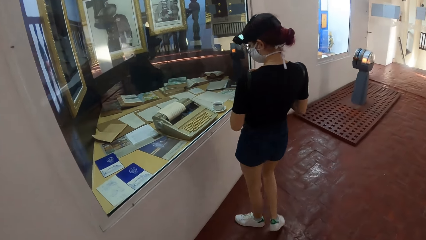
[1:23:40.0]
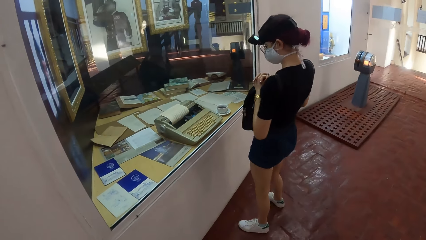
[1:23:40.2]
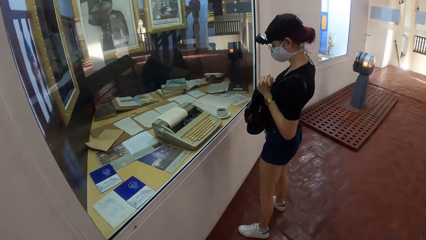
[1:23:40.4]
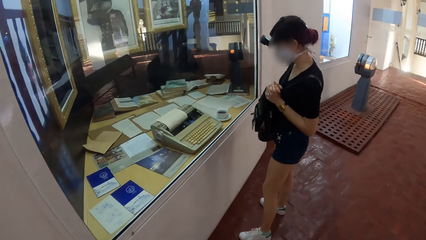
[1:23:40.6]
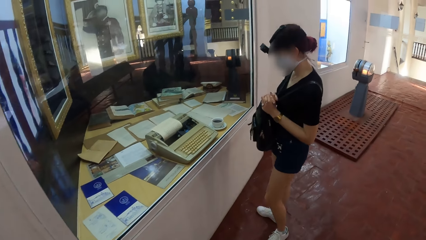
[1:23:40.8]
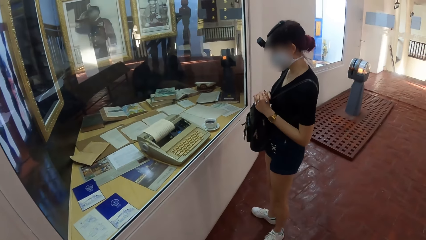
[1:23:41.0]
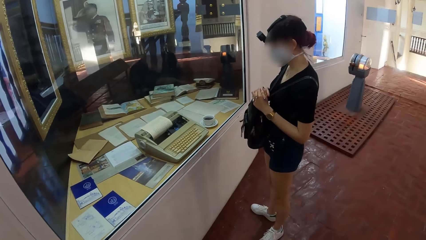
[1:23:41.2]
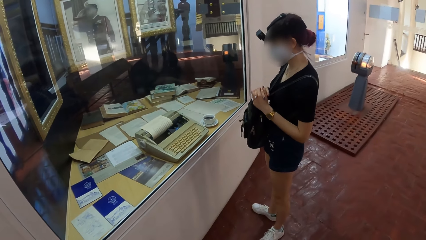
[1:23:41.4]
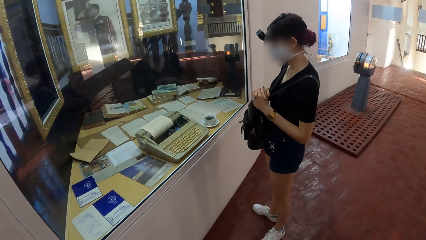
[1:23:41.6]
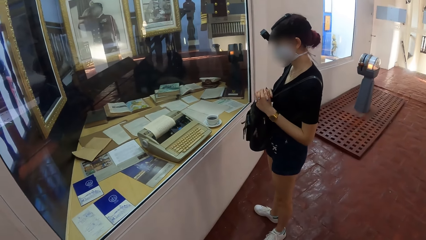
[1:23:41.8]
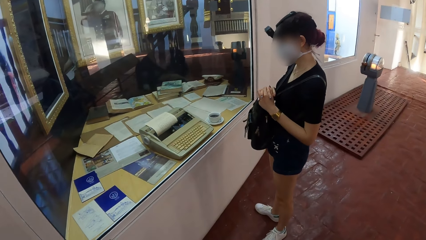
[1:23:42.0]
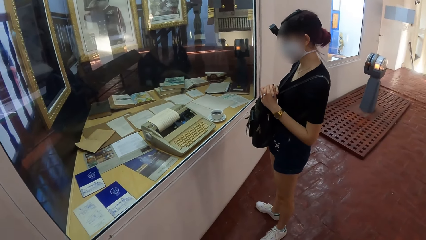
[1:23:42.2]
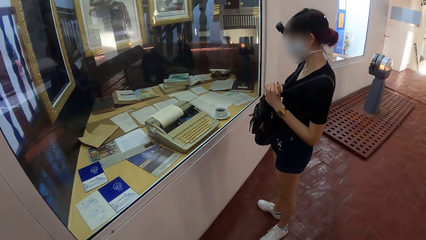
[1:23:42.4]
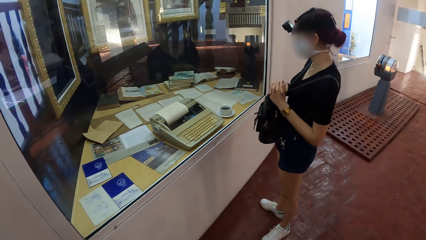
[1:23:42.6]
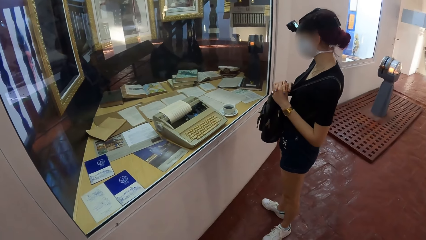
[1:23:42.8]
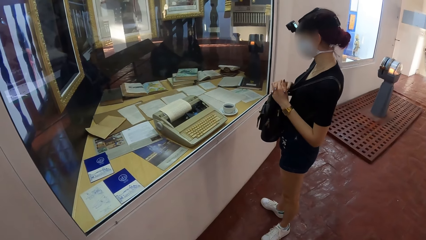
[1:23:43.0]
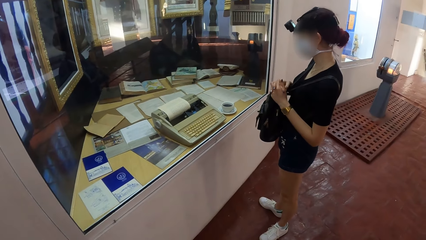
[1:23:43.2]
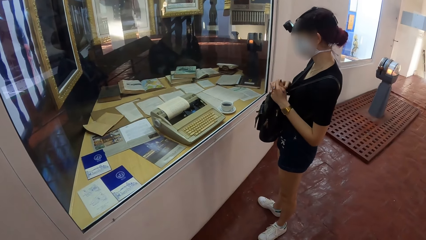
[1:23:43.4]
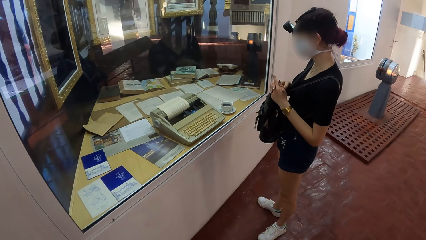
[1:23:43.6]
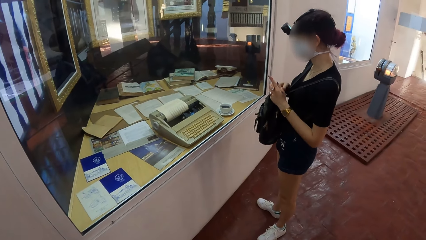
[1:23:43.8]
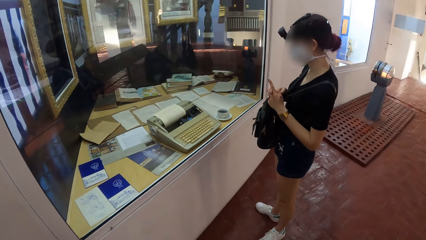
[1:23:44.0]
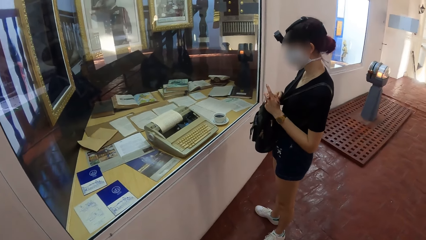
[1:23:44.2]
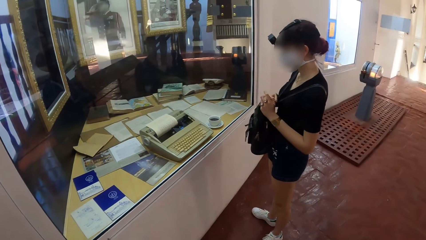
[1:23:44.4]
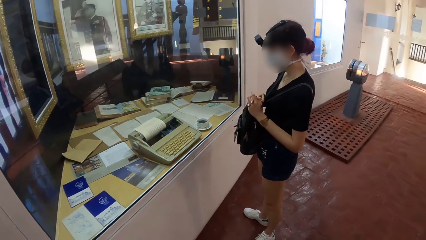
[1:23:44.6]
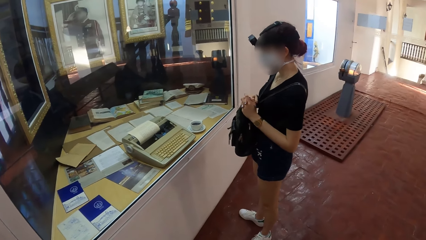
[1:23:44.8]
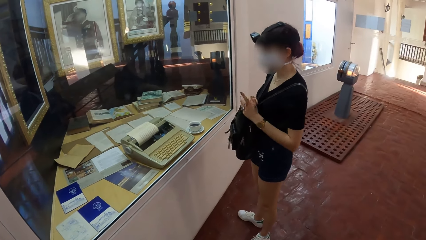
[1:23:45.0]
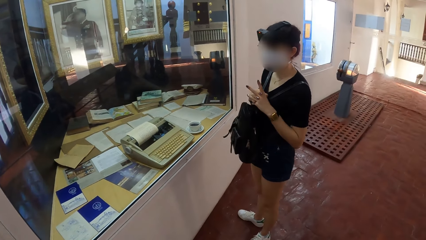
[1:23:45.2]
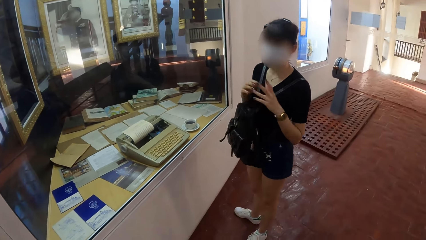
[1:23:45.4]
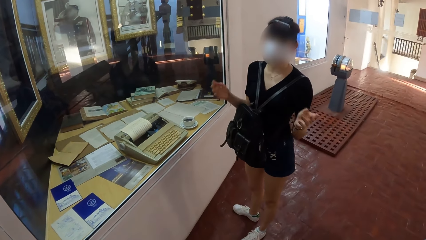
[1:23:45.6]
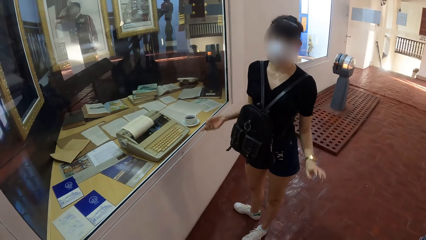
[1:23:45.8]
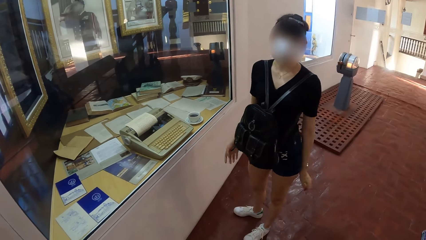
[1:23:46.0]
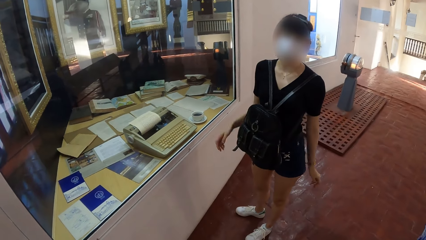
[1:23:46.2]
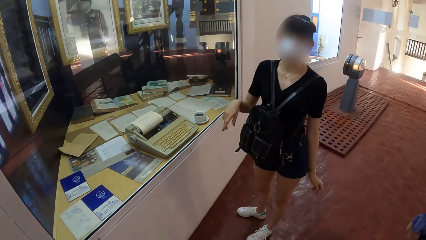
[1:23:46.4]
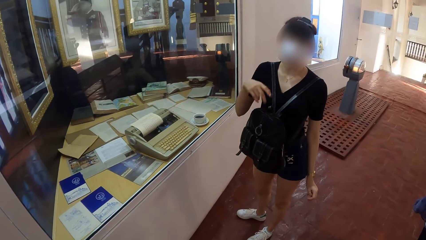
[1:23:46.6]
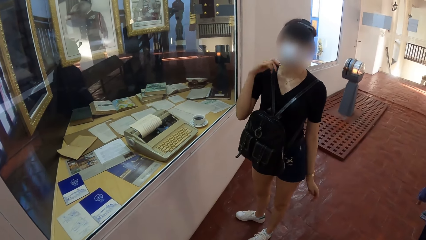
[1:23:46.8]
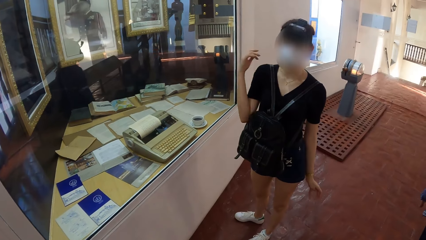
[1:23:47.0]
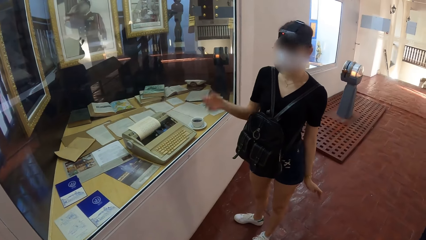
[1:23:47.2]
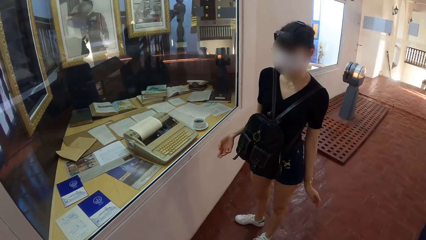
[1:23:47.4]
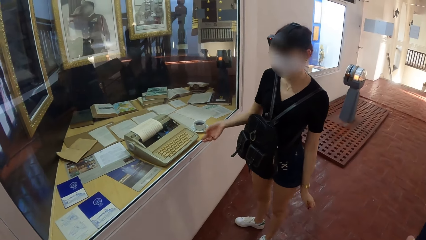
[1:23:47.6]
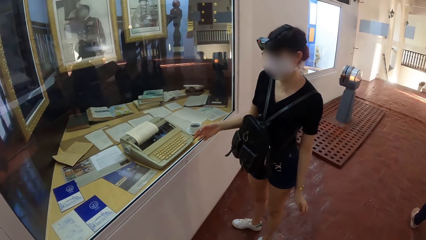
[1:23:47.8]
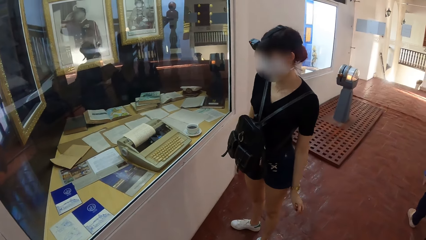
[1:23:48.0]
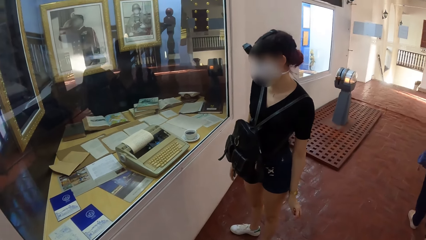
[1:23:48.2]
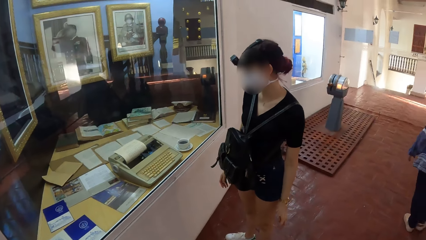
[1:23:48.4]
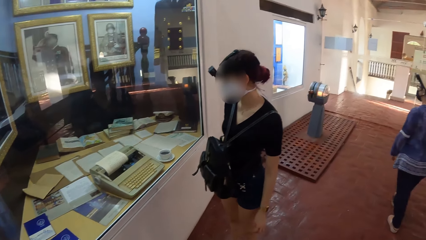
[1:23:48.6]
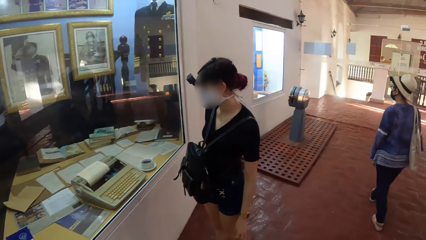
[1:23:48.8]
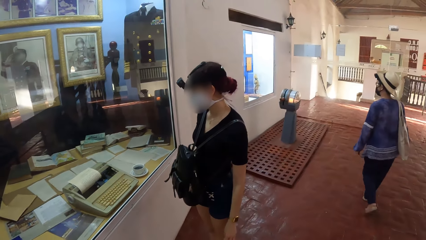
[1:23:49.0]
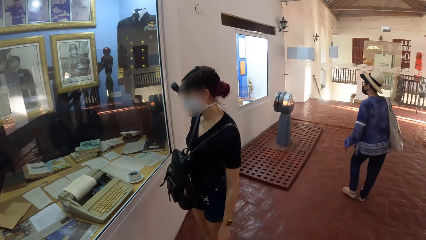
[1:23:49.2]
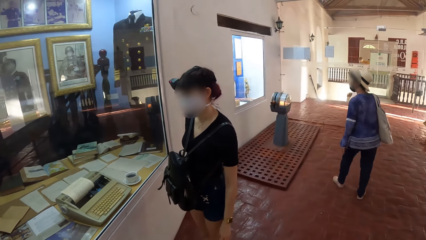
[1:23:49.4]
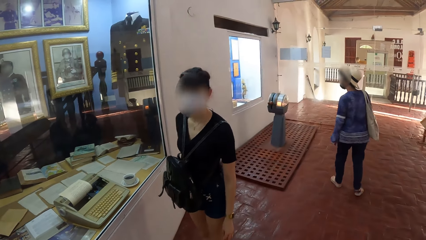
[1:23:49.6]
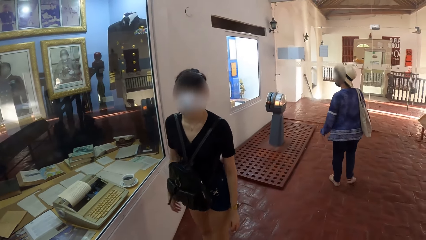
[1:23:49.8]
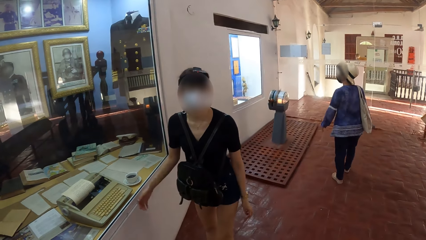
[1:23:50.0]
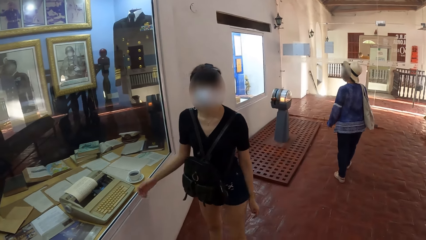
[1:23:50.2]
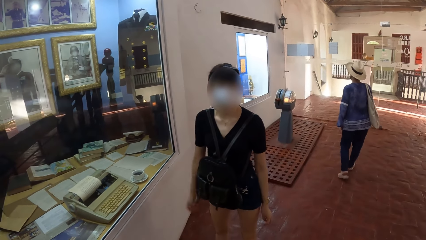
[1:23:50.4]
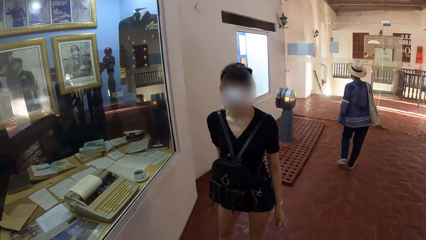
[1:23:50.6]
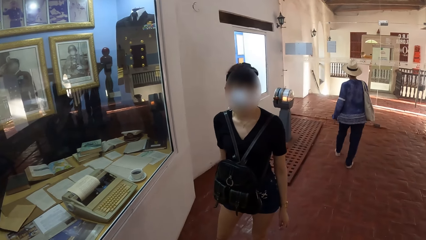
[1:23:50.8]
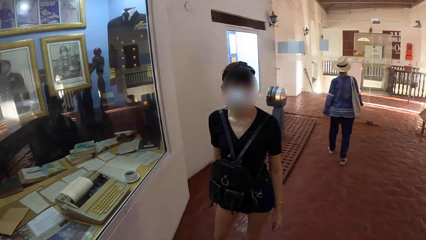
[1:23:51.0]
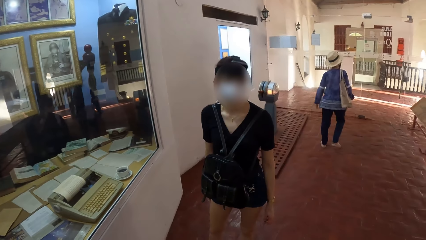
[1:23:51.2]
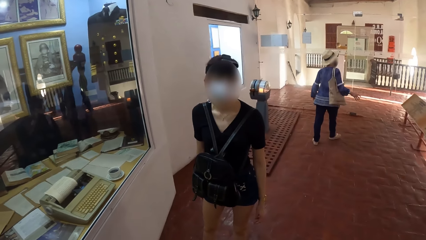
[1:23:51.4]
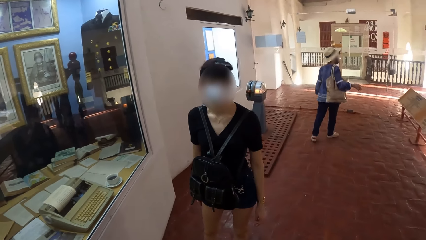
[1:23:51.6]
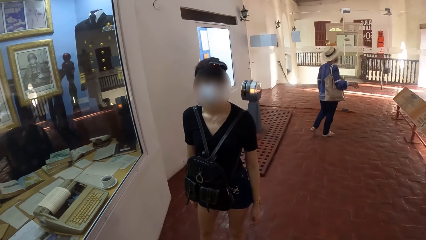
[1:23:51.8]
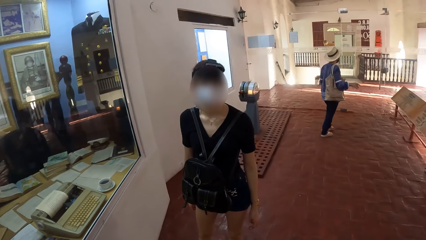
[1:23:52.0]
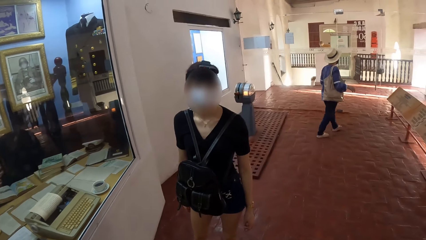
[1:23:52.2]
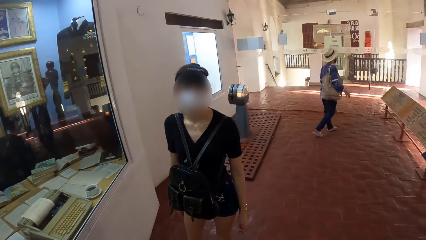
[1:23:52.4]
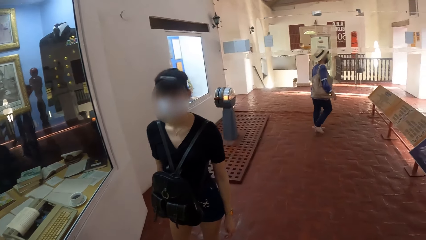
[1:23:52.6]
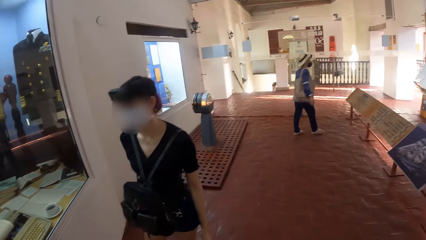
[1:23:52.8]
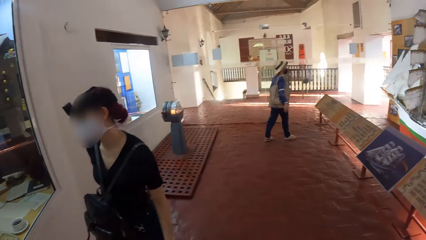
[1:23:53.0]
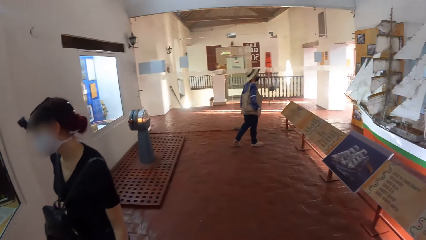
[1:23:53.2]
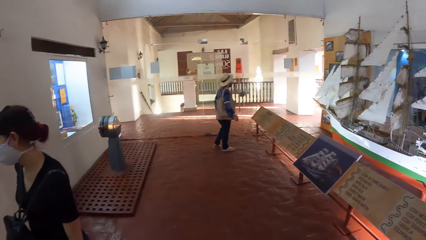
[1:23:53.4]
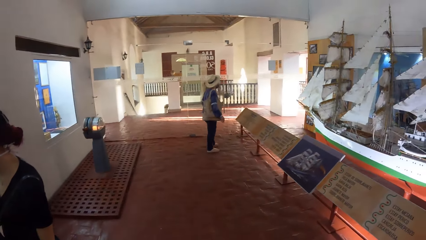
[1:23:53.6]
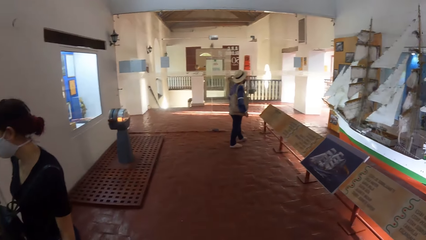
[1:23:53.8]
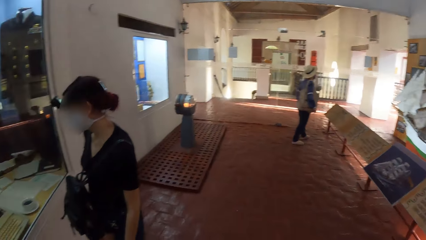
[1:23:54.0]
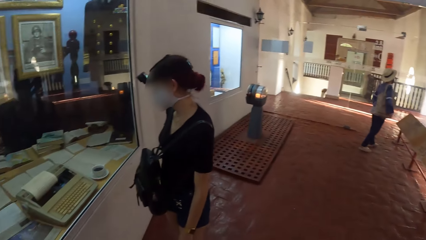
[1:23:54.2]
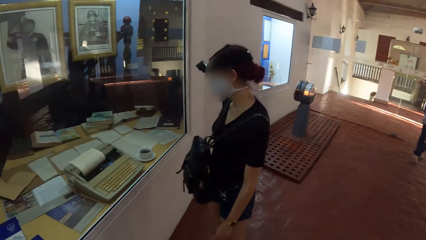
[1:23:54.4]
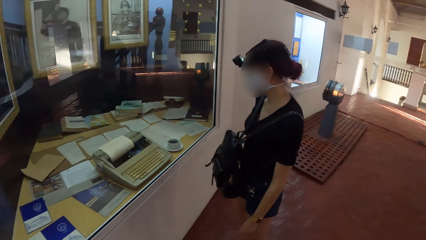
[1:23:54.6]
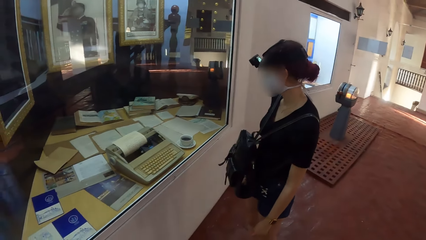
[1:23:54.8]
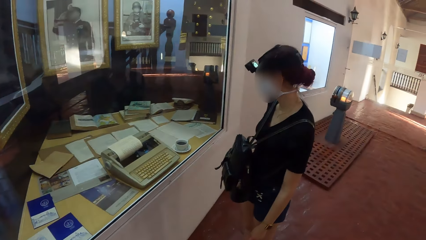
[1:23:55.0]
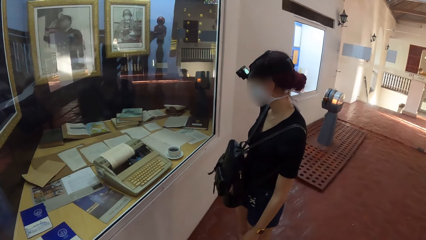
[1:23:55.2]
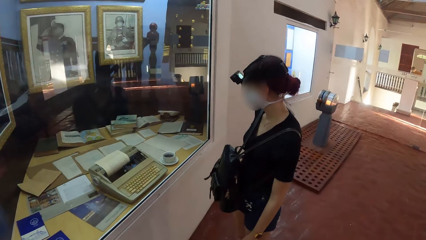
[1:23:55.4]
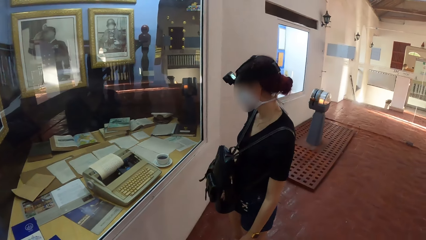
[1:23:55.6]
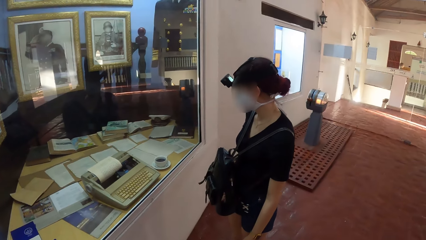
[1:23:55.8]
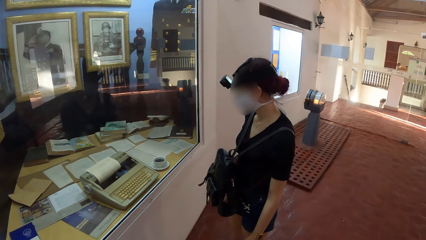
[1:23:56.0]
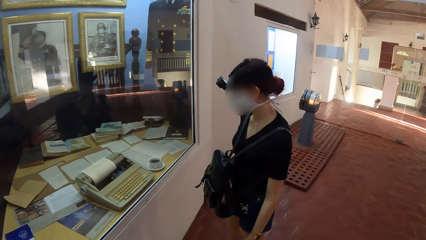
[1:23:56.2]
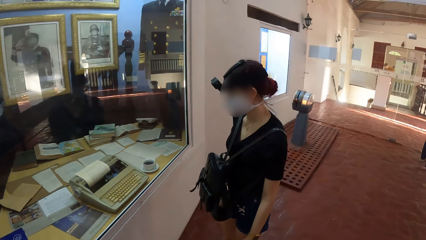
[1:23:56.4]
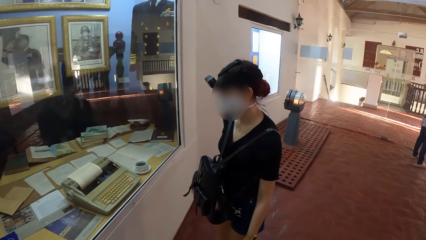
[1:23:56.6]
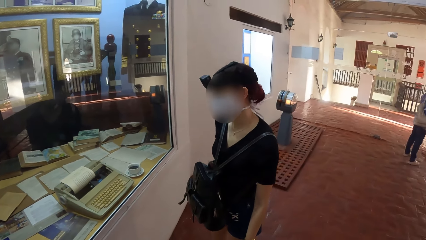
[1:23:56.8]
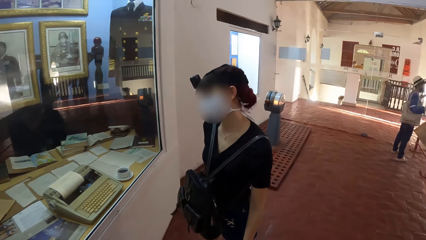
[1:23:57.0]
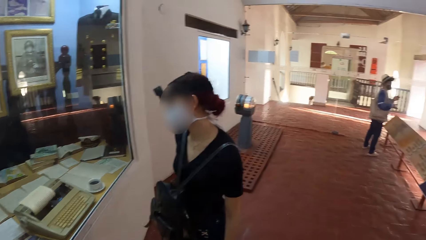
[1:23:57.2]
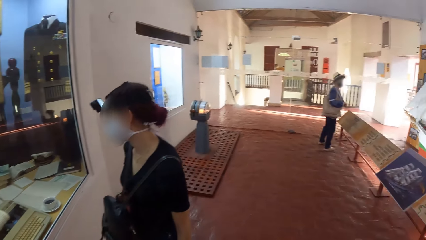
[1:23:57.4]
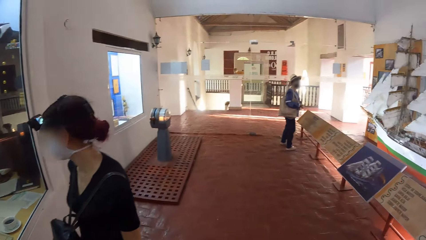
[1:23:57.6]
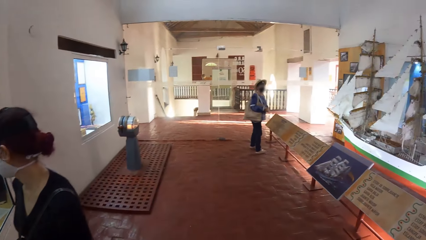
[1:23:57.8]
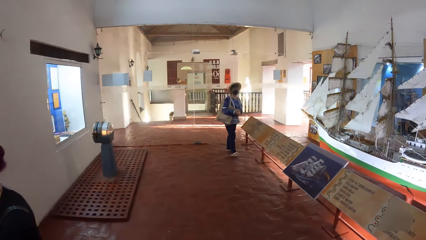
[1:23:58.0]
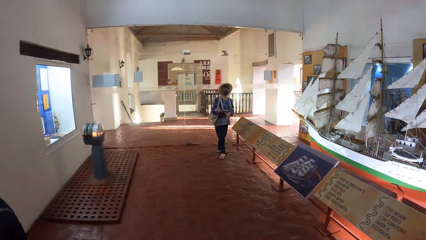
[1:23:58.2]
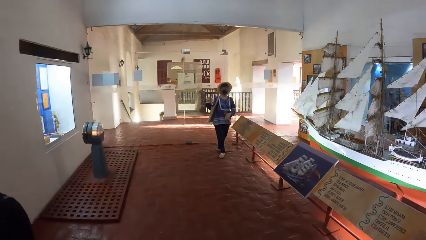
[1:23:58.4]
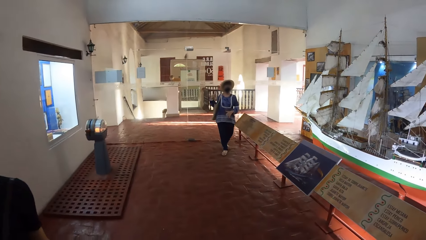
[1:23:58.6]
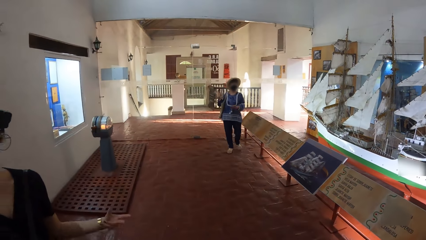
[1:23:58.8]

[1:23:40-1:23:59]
The woman places her hands on a bag on her body. The camera wearer looks at the books. They interact with the woman. They look at the woman. They look at the books.
